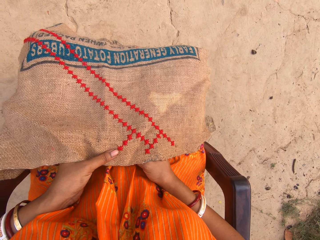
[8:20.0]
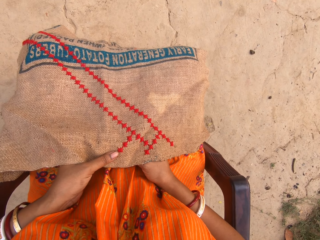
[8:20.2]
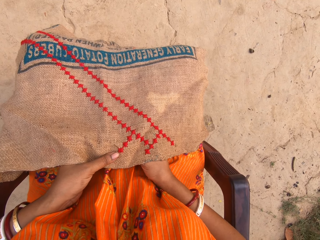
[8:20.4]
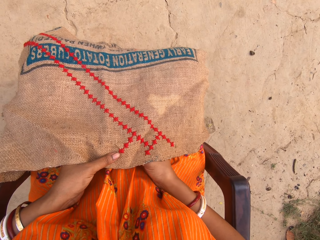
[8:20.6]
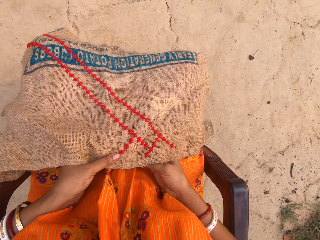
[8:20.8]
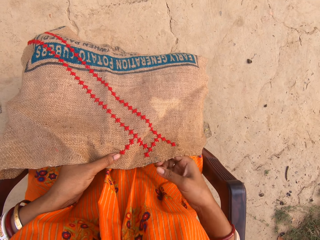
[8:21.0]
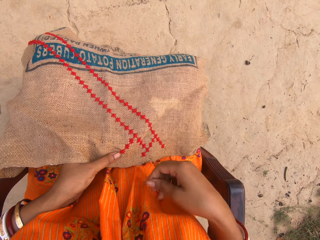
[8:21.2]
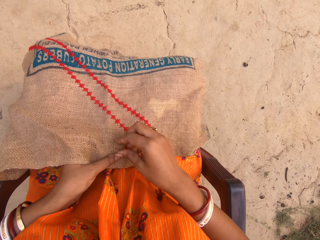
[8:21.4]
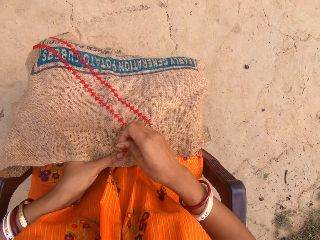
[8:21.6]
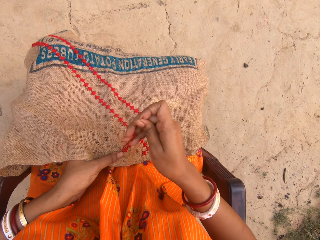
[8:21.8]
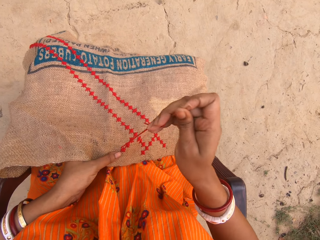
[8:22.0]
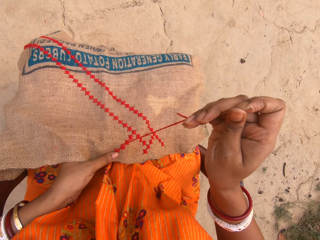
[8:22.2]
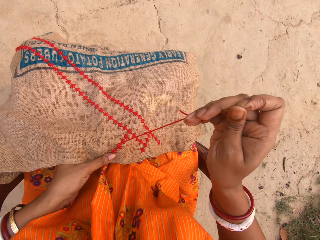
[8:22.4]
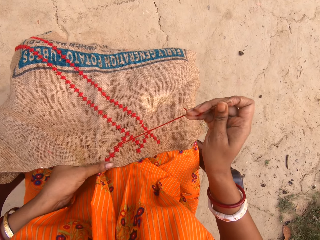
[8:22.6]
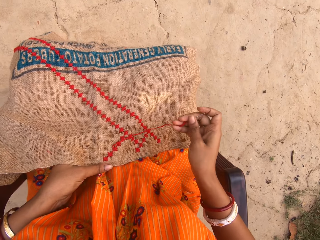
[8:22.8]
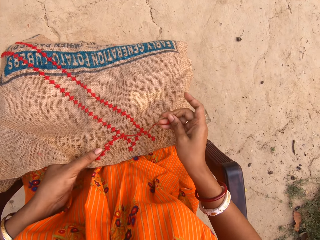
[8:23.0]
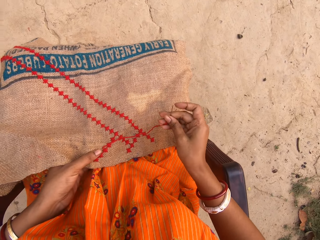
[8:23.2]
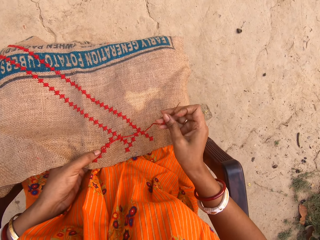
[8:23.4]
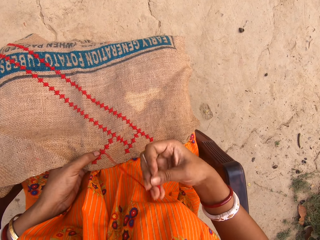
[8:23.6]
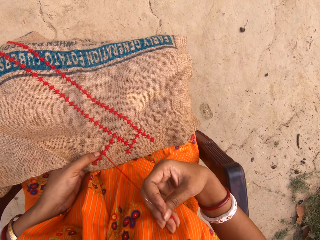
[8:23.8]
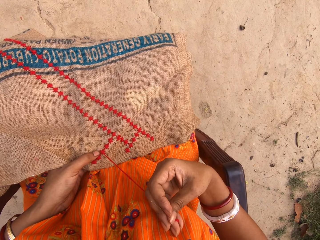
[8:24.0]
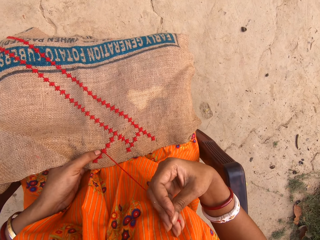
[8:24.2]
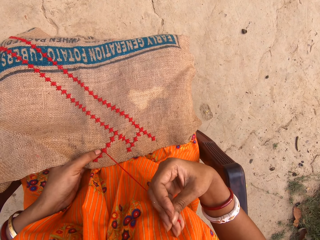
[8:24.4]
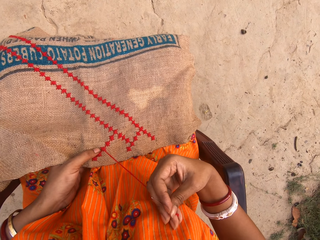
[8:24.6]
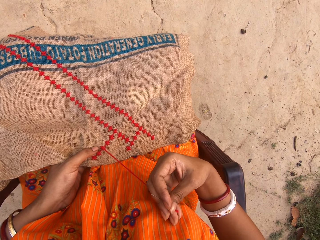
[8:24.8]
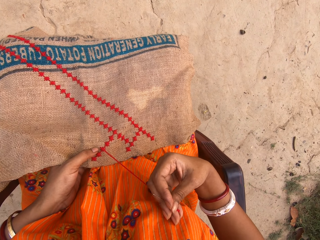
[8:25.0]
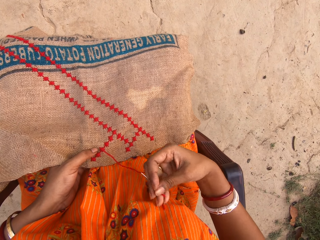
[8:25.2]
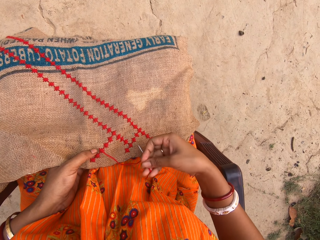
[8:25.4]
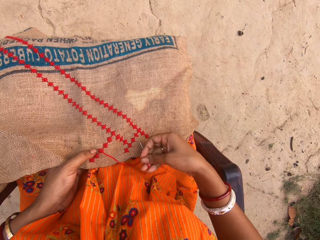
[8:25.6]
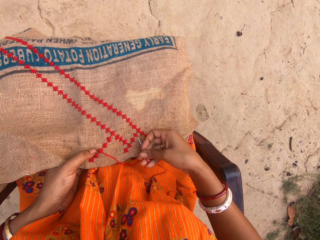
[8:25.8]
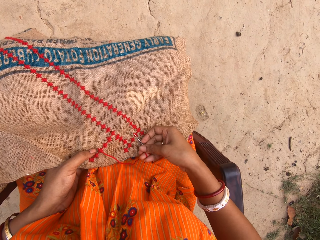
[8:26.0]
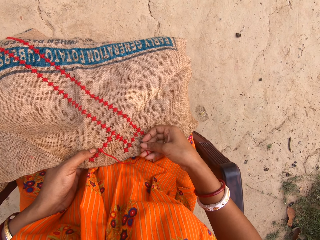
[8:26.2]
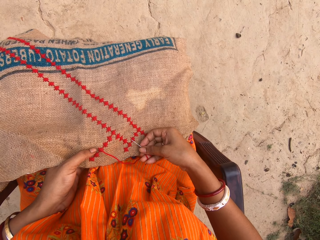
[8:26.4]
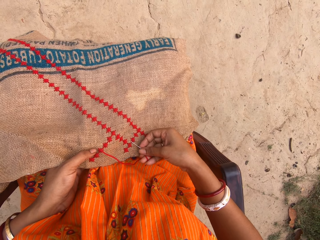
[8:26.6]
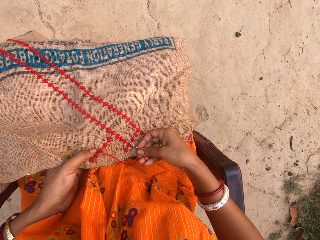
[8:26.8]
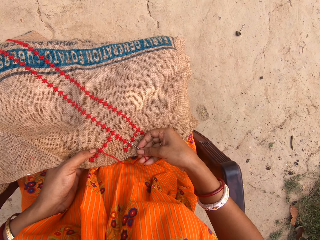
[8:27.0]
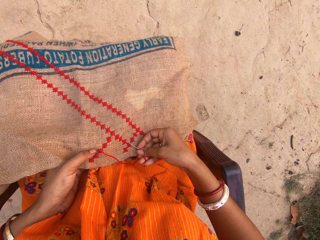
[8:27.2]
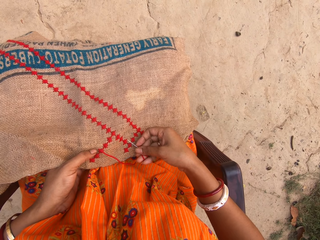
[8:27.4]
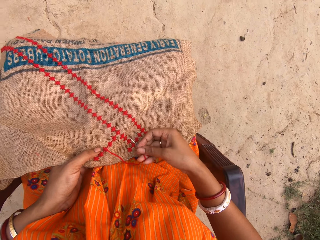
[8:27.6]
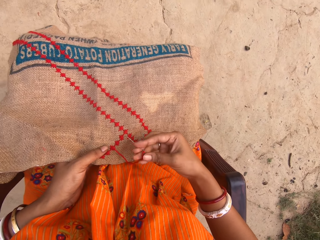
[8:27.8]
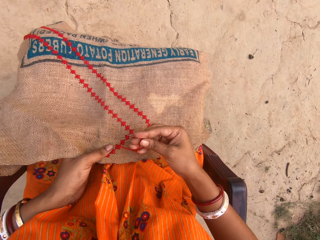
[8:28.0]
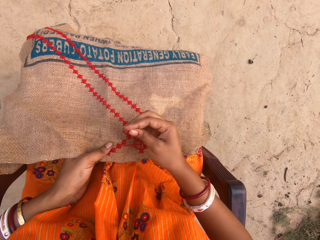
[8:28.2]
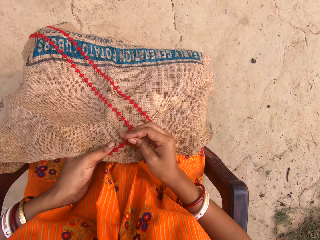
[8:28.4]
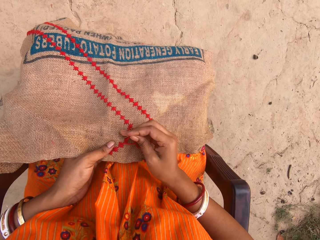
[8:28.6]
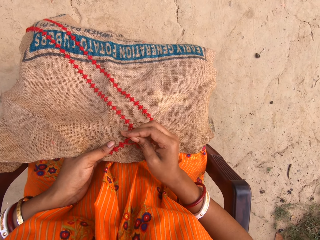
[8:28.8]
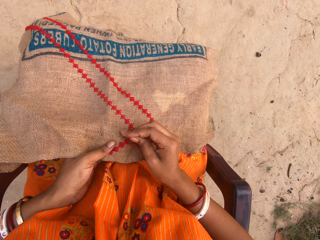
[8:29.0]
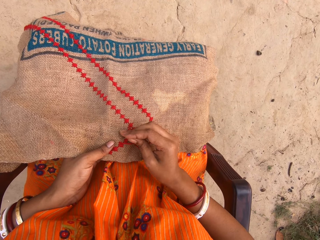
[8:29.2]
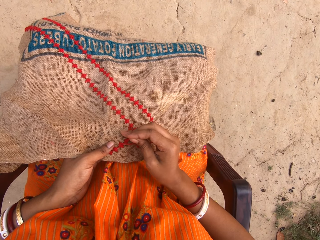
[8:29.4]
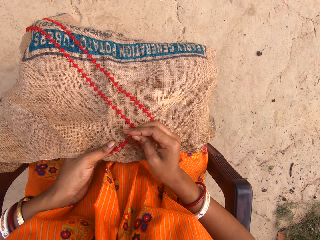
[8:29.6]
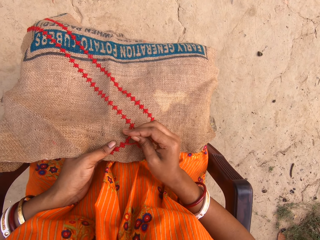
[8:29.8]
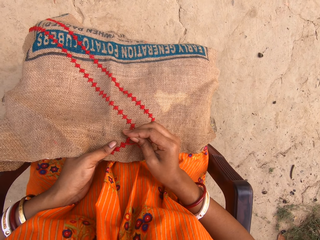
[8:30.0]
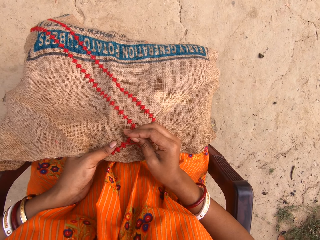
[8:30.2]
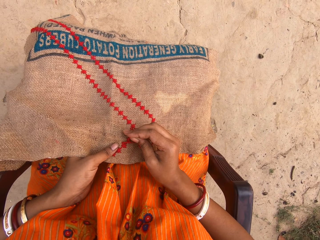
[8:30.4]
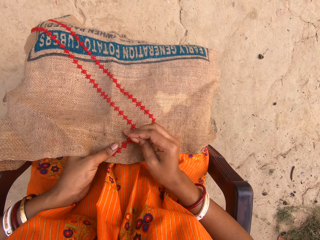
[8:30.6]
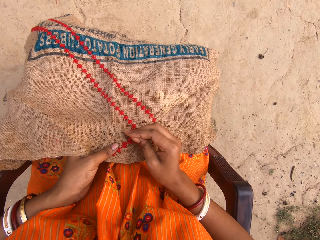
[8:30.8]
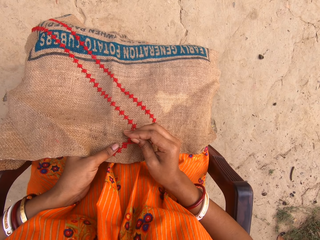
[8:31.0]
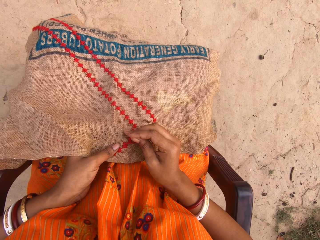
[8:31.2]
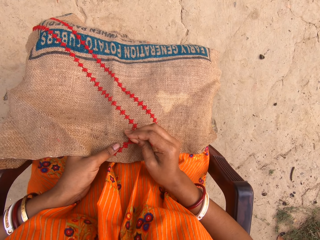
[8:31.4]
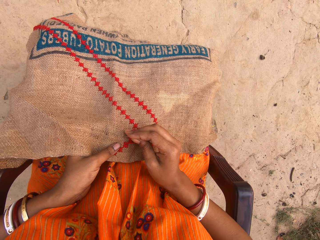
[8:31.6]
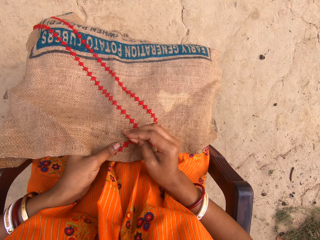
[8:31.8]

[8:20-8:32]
The camera wearer puts the needle on the fabric. They touch the needle. They put the needle on the fabric.

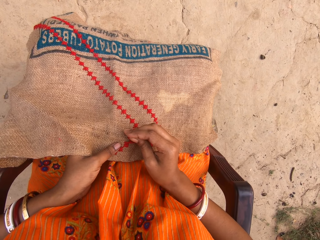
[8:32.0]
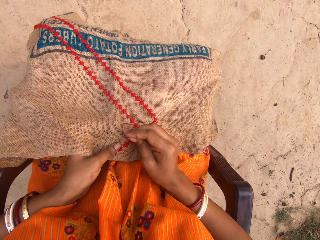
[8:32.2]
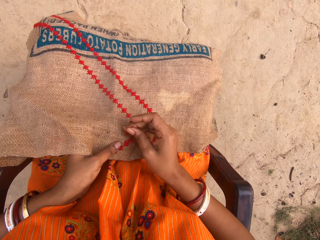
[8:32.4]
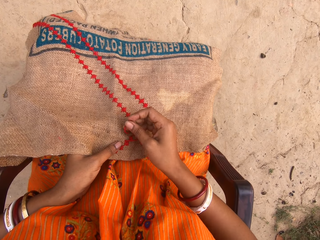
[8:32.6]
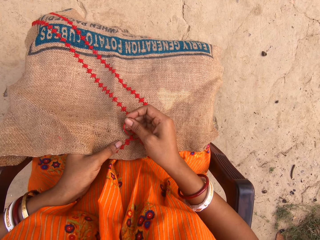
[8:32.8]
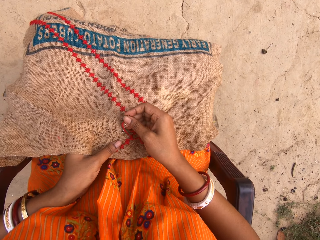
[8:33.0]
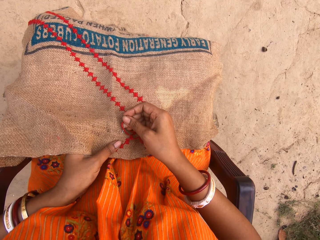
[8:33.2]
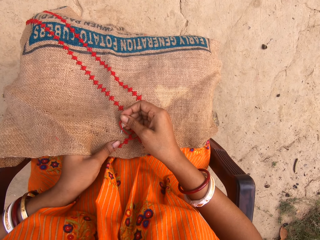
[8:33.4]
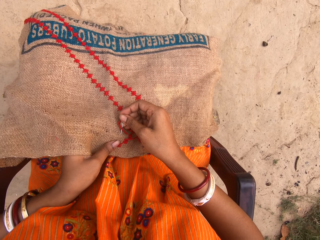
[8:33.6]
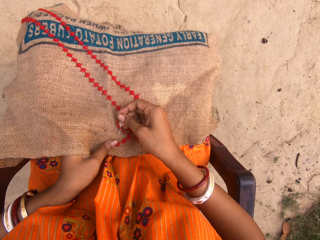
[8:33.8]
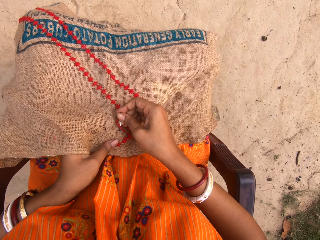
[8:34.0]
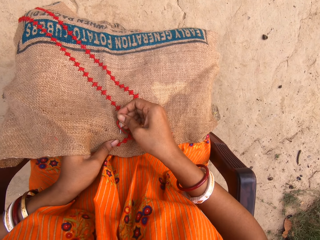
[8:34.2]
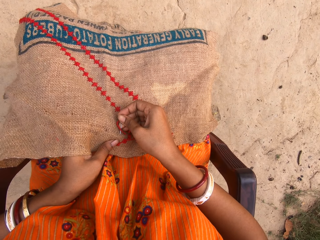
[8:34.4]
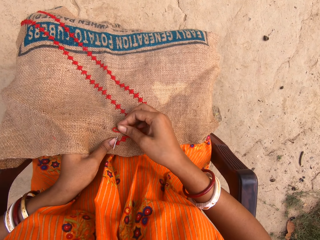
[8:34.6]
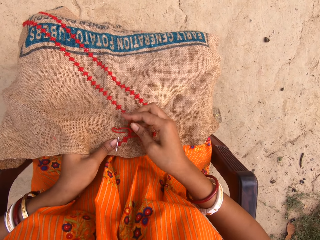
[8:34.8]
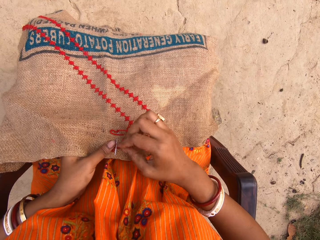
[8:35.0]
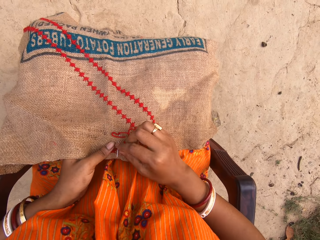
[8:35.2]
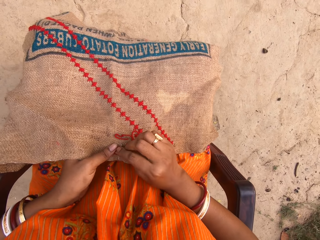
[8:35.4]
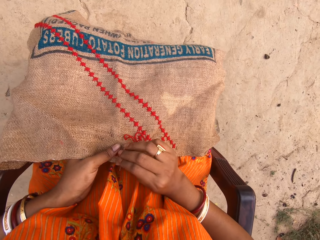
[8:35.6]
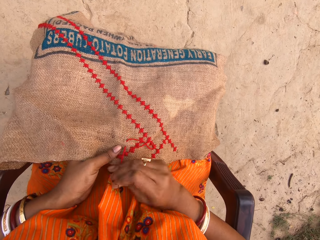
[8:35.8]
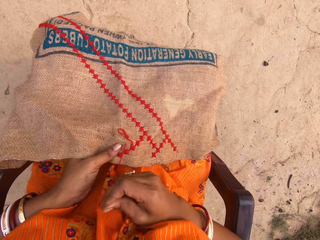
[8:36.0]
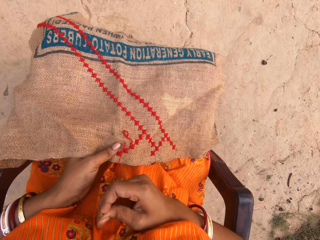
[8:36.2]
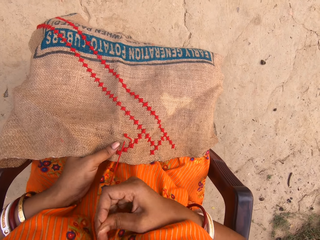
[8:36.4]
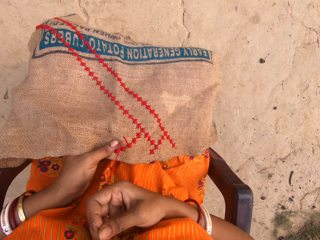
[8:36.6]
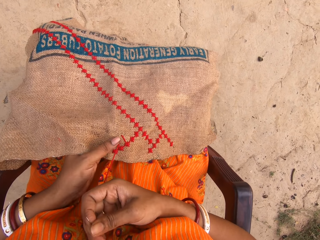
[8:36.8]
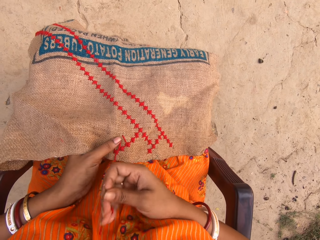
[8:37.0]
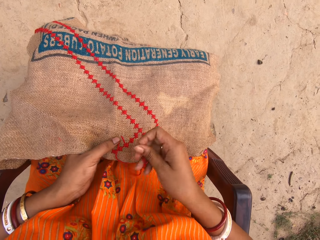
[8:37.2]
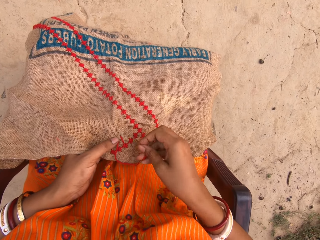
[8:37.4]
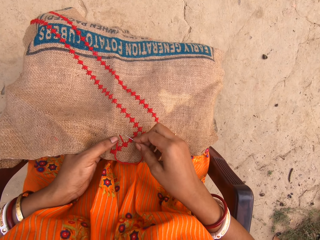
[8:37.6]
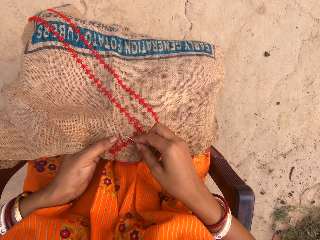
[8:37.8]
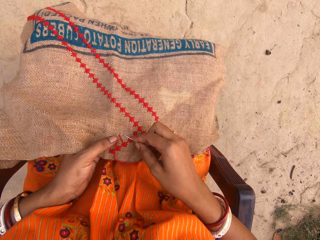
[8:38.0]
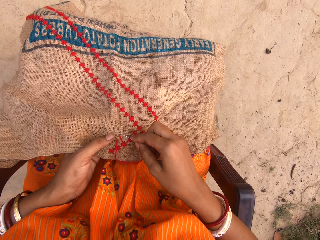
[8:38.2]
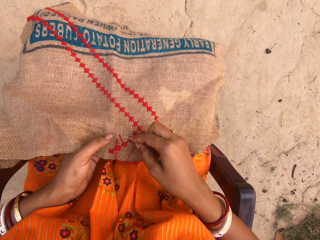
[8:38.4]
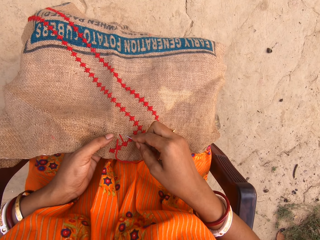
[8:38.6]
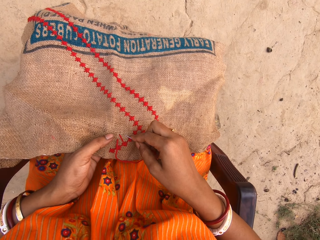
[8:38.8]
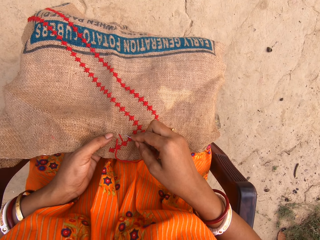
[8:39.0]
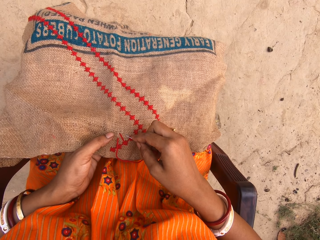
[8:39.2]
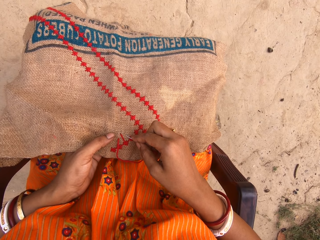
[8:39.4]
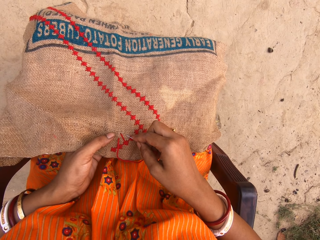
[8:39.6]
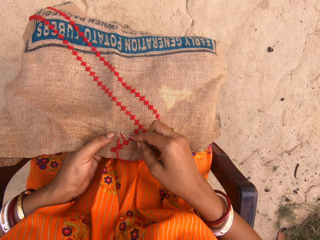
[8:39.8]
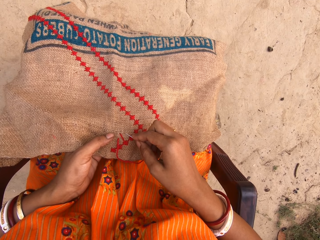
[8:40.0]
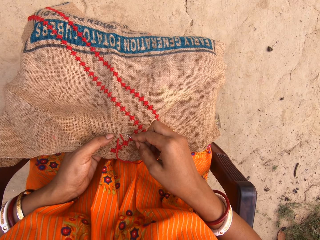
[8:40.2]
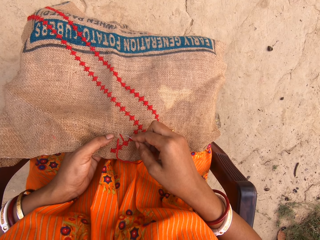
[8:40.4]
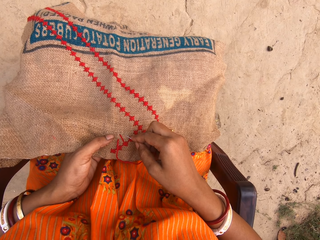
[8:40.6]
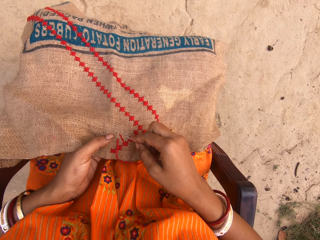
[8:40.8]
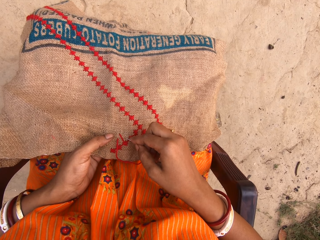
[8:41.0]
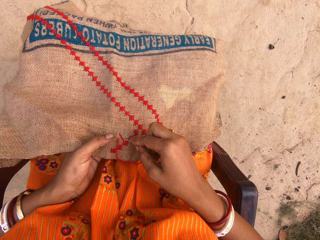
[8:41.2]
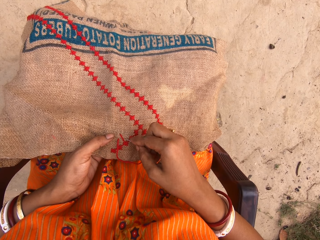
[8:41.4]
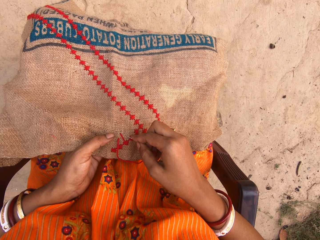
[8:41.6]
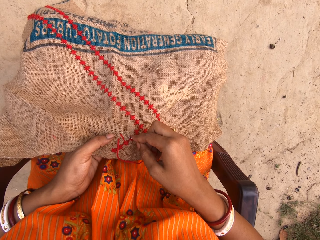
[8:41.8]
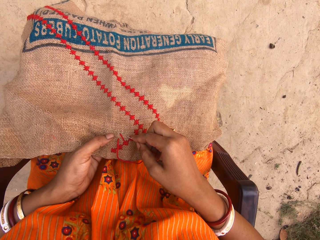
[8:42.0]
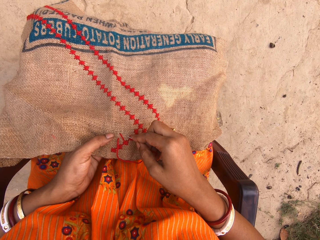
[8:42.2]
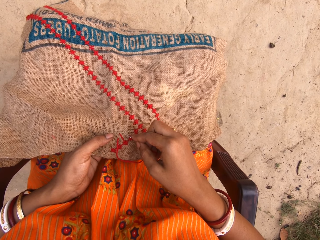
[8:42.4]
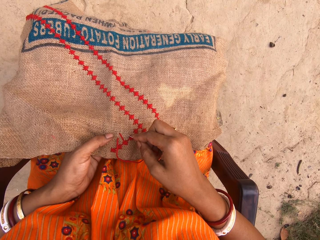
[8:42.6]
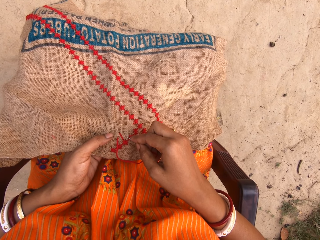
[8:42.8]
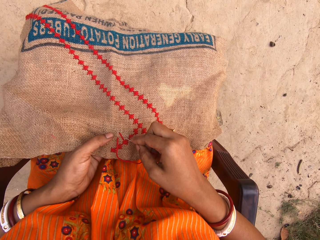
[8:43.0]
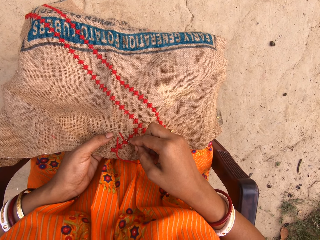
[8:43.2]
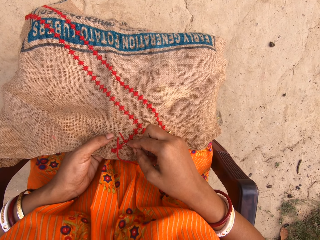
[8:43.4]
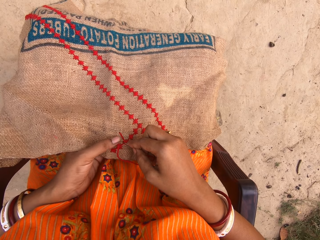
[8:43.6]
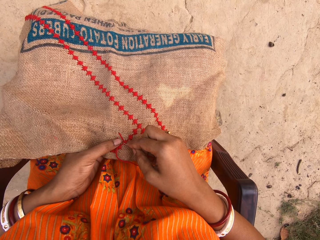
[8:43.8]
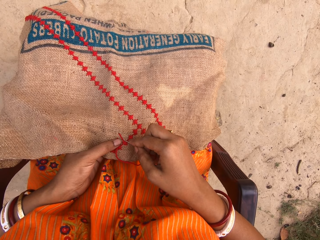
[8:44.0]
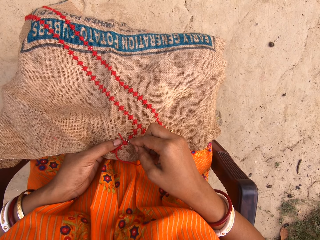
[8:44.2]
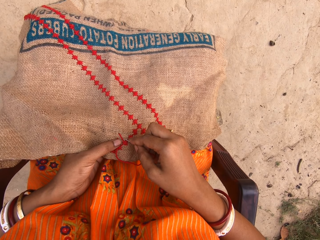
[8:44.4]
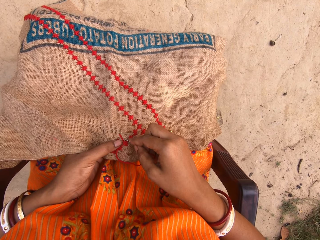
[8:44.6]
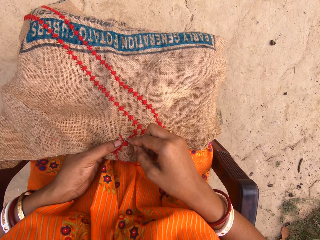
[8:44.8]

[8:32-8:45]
The camera wearer touches the needle. They put the needle on the fabric.
